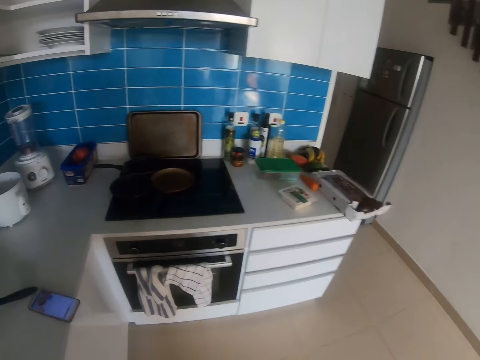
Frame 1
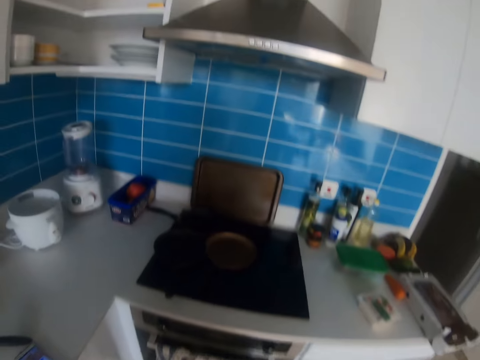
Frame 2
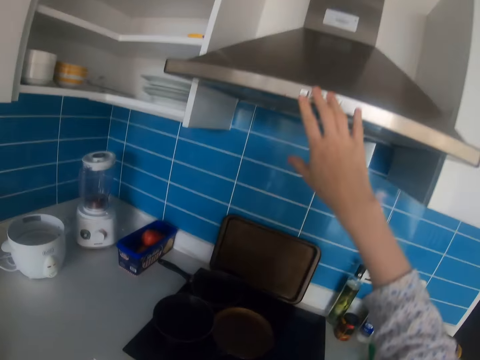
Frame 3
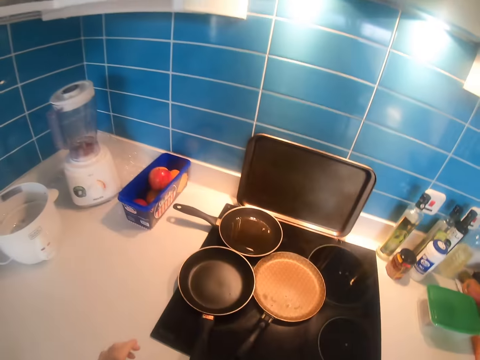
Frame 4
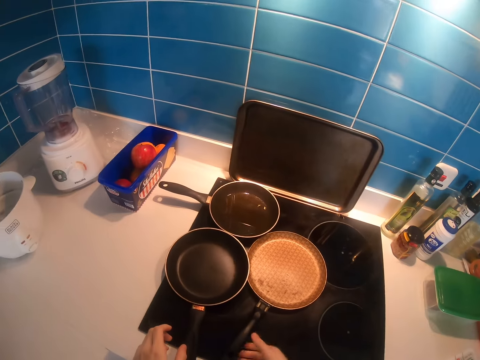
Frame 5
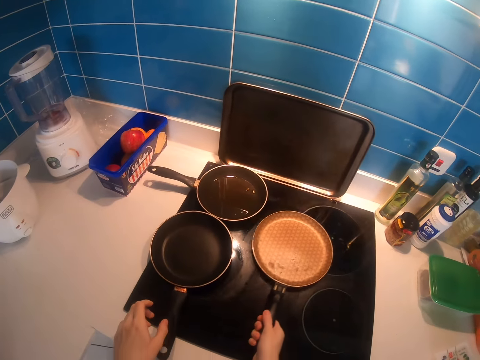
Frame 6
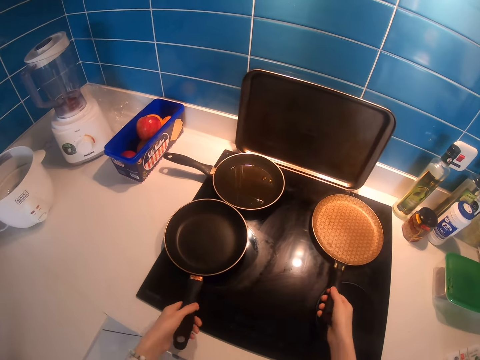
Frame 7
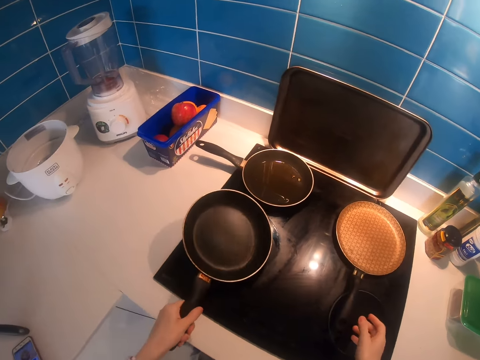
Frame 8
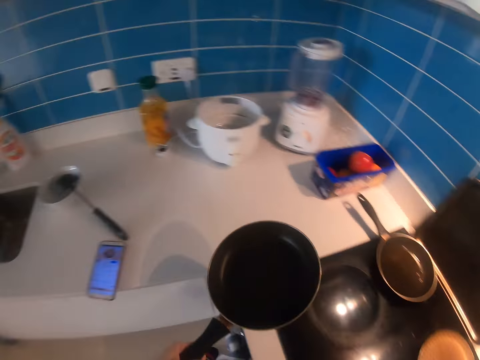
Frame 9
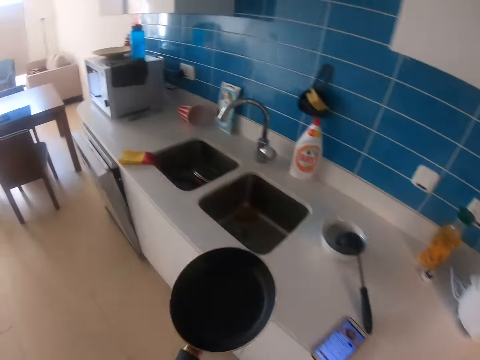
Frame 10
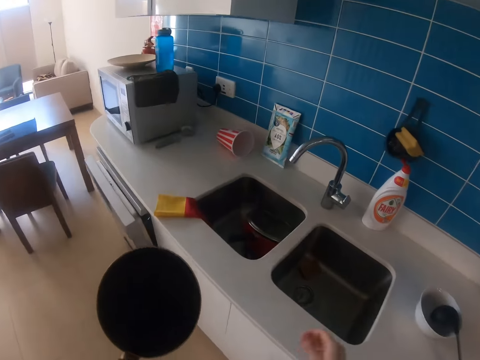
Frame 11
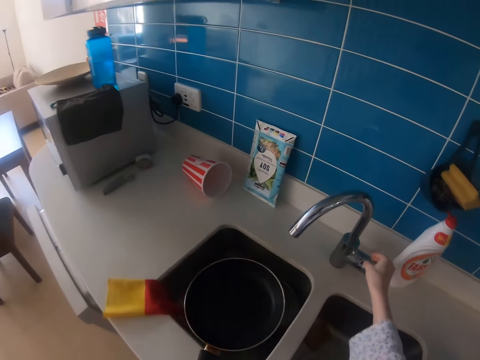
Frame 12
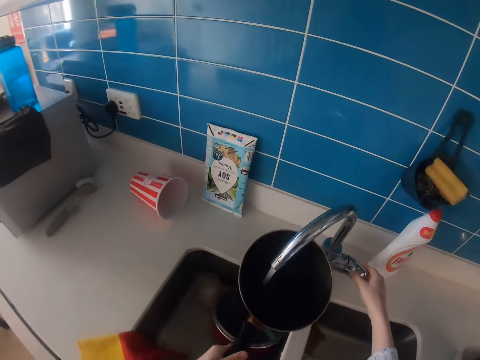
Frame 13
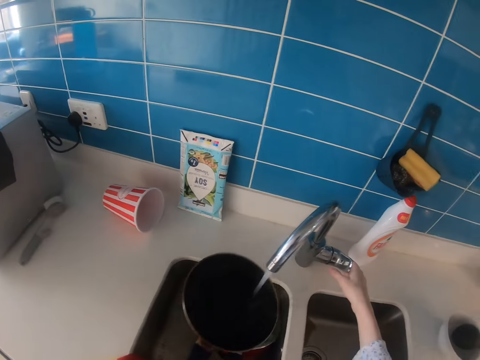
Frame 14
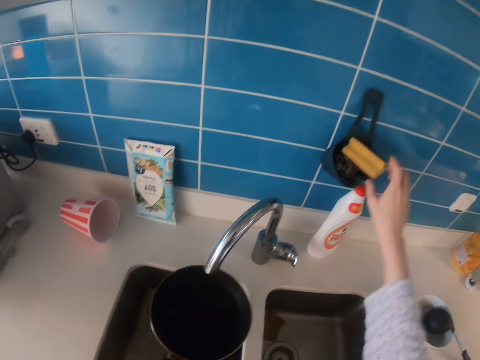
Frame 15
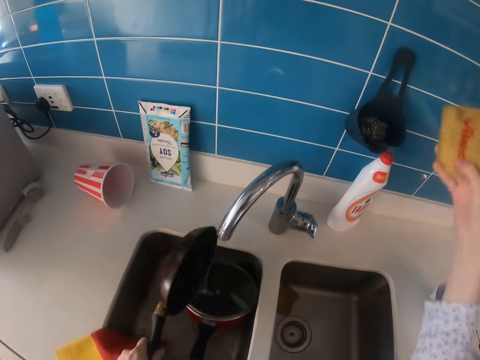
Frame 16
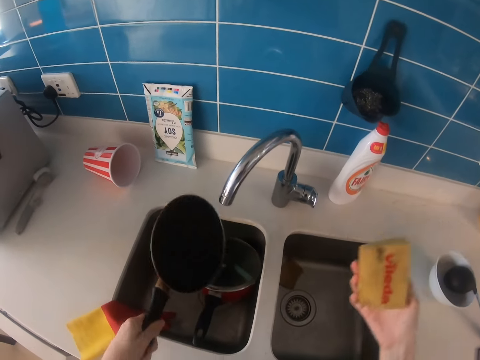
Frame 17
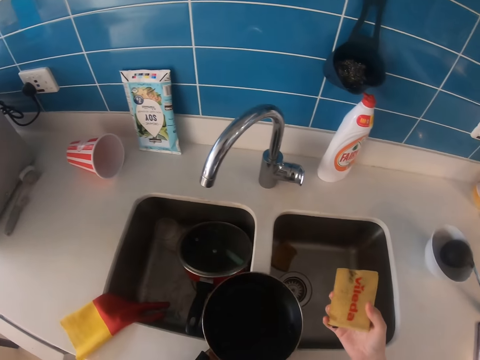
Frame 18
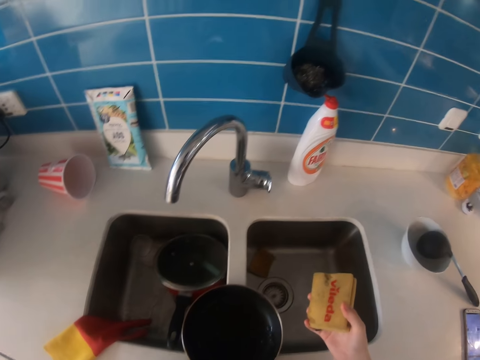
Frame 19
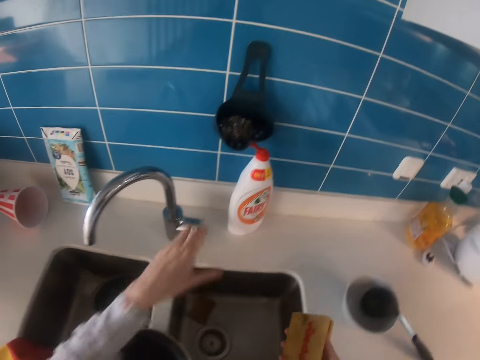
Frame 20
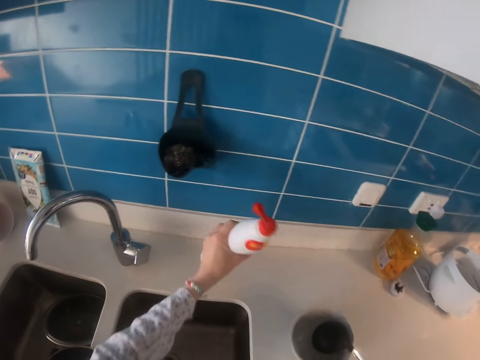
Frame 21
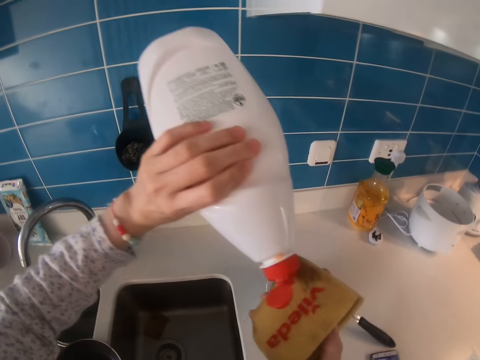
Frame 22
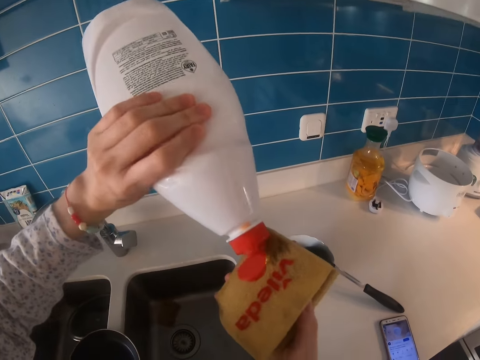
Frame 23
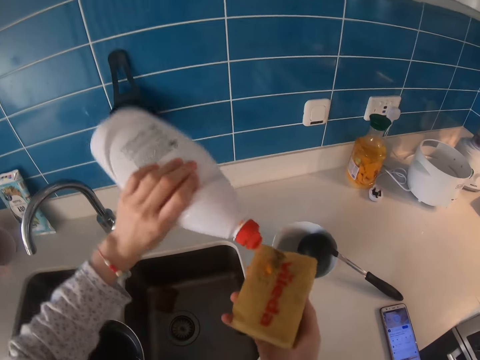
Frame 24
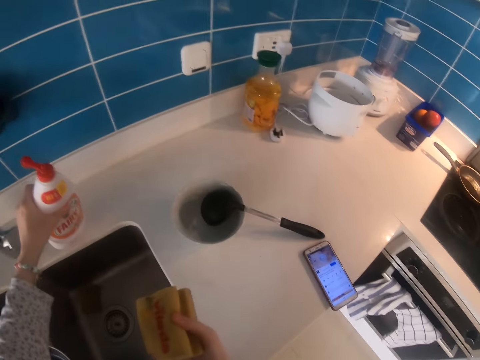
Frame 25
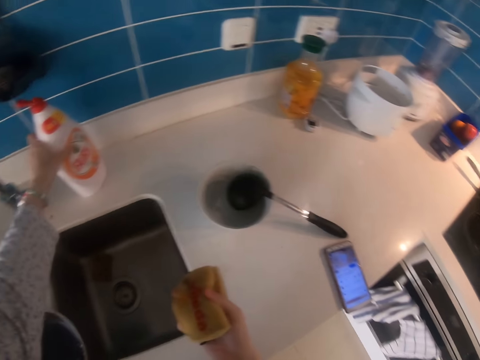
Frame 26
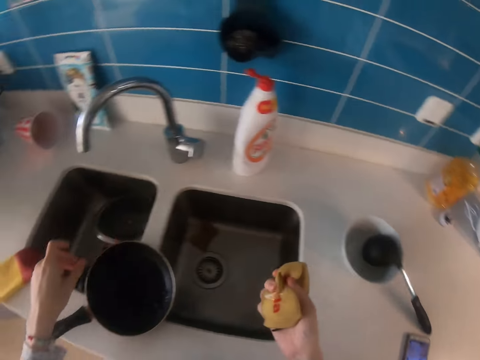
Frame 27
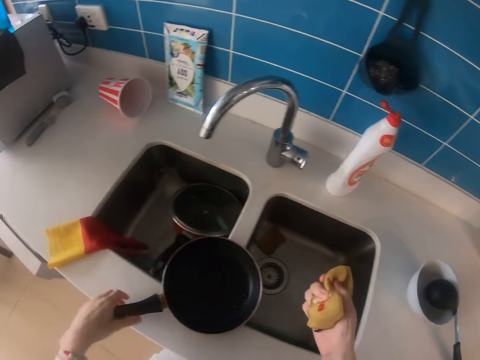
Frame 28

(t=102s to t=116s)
The camera wearer walks around in the kitchen. They light up the kitchen. They move the pan on the cooker. They put on the cooker. They take the pan from the cooker. They water the pan. They turn the tap on. They wash the pan. They turn the tap off. They put the pan down. They pick up the dish sponge. They pick up the dish wash. They pour washing cream on the sponge. They put the dish wash down.

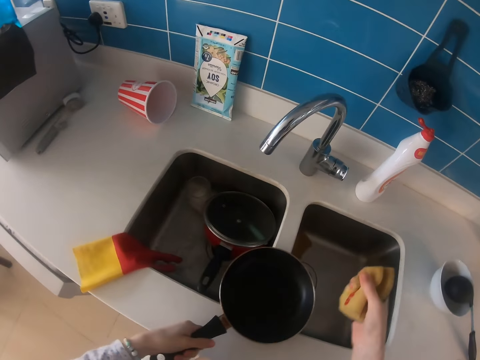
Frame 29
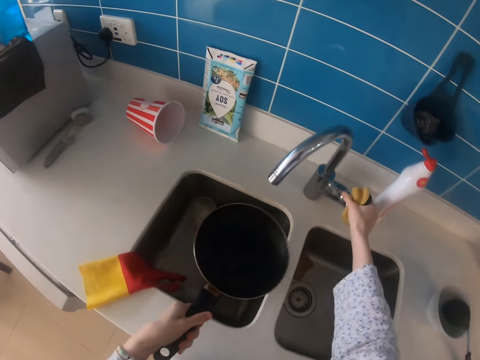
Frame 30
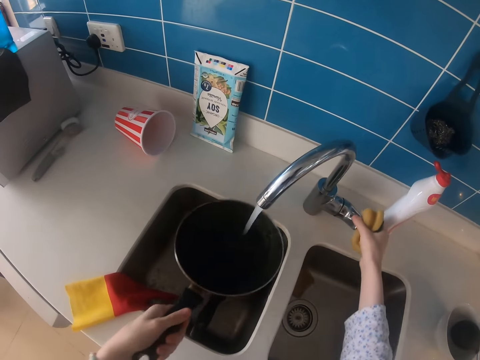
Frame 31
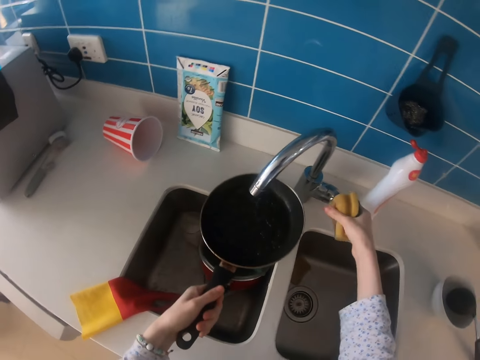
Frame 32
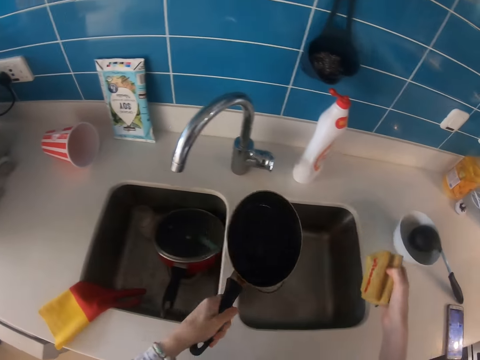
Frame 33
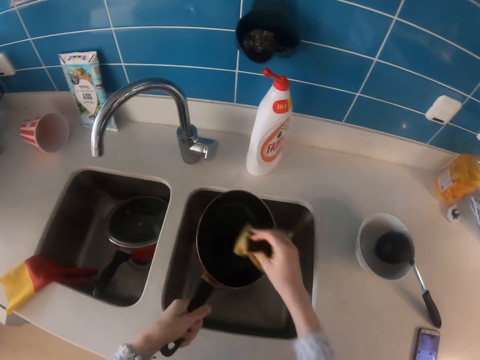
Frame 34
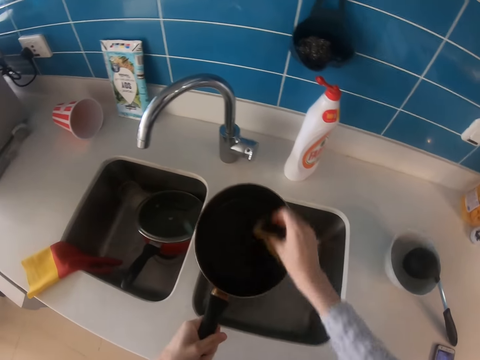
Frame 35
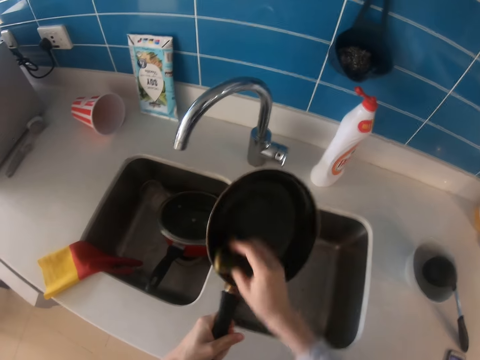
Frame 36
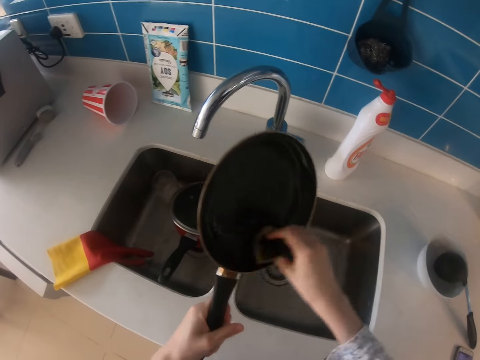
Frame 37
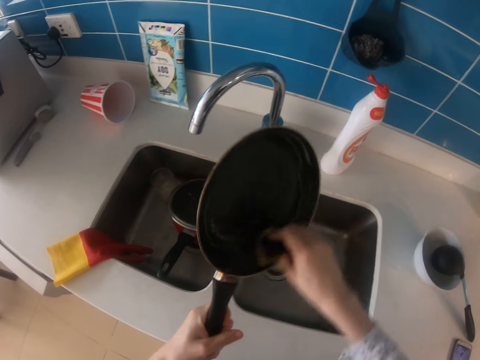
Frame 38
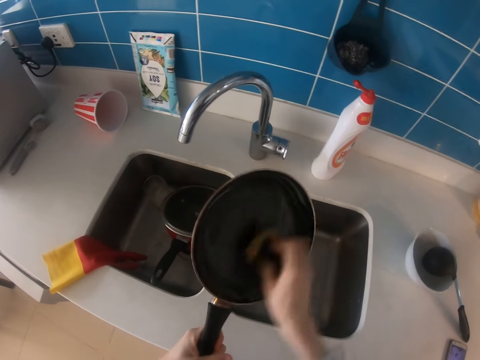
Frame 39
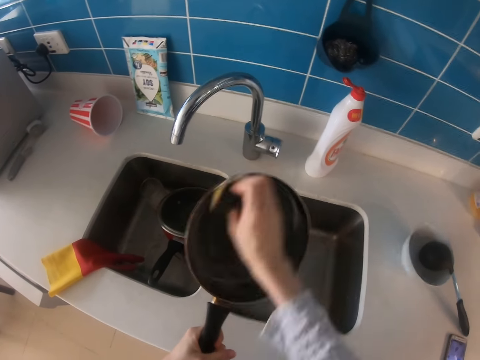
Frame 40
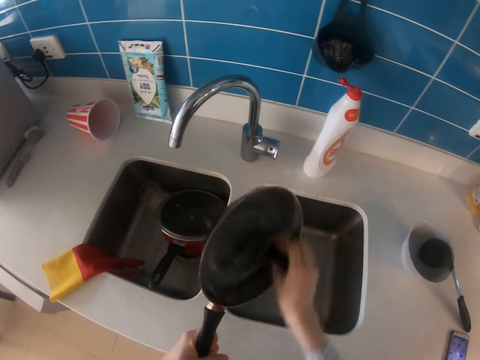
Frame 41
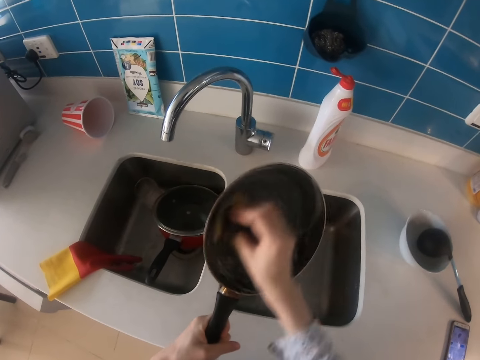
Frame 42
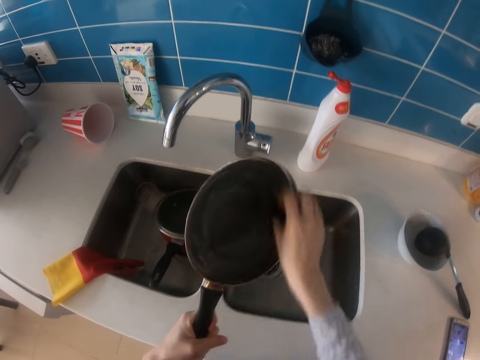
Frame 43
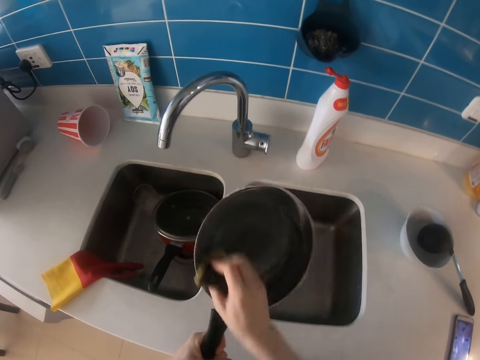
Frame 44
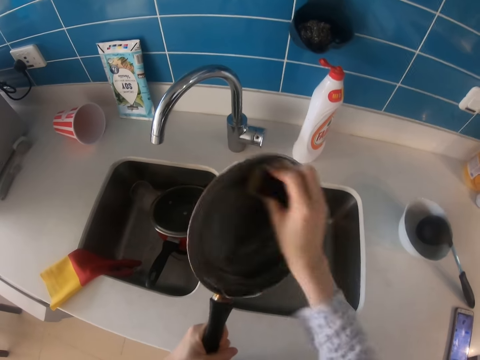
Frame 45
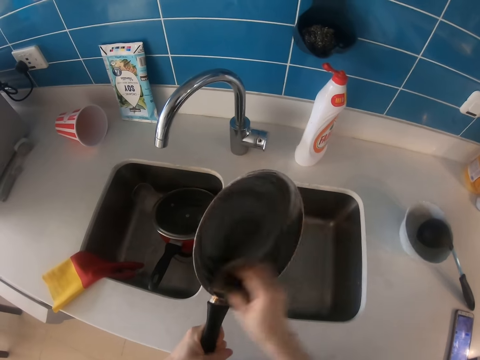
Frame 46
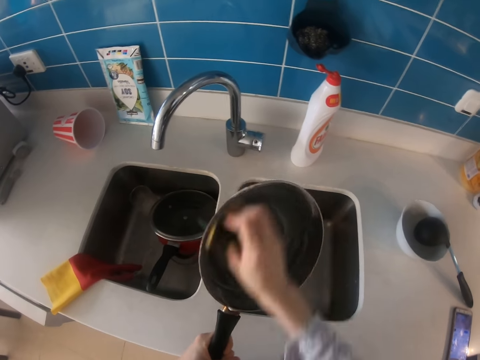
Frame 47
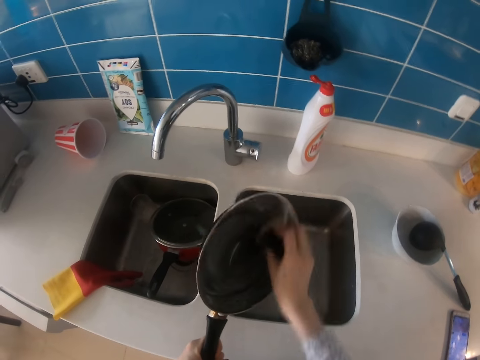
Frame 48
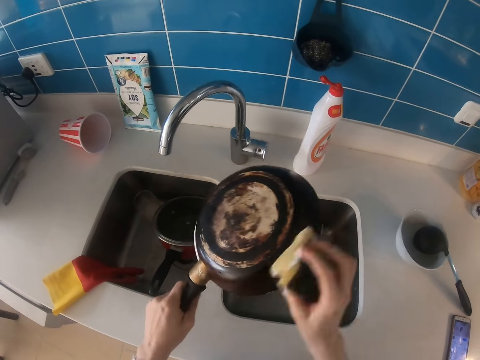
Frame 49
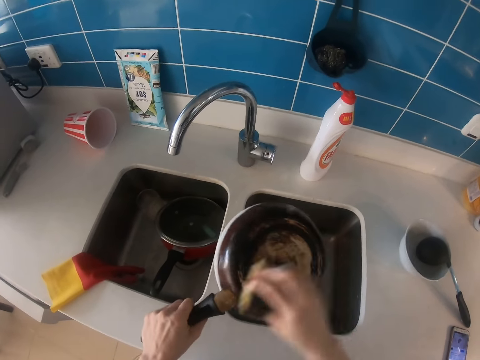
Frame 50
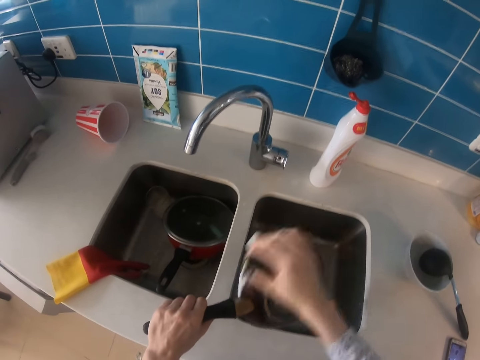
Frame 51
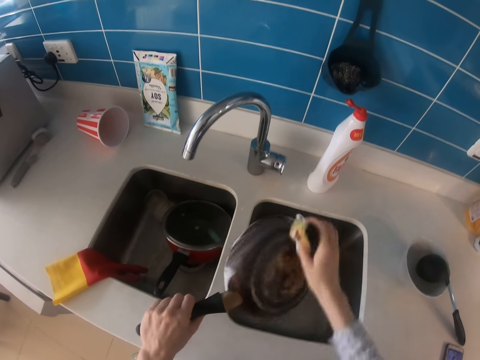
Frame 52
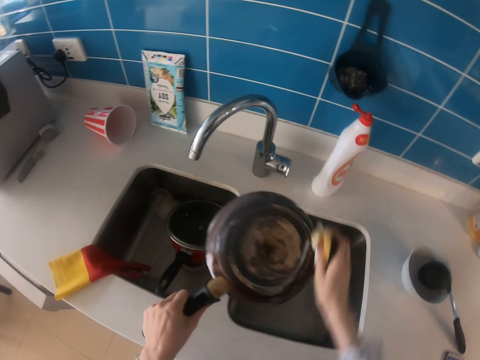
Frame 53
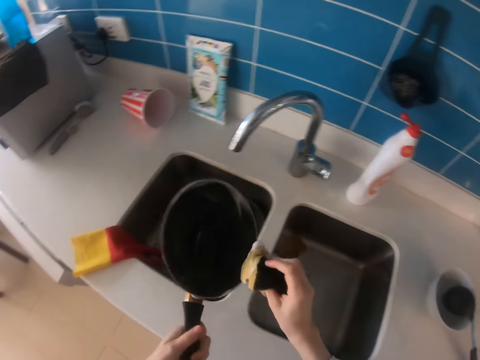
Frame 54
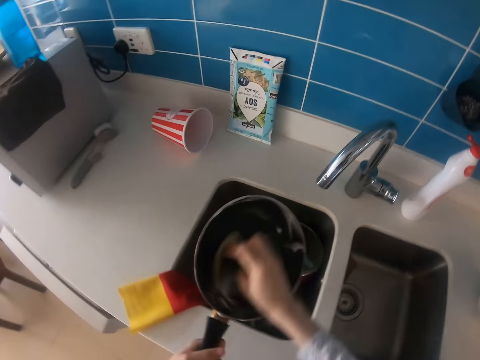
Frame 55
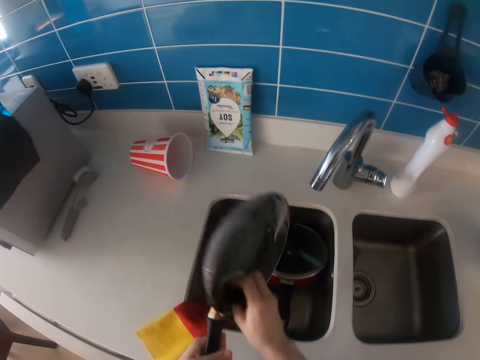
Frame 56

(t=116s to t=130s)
The camera wearer picks up the pan. They turn the tap on. They pour water in the sink. They wash the pan.
